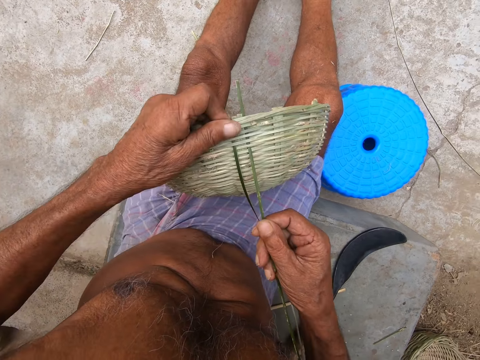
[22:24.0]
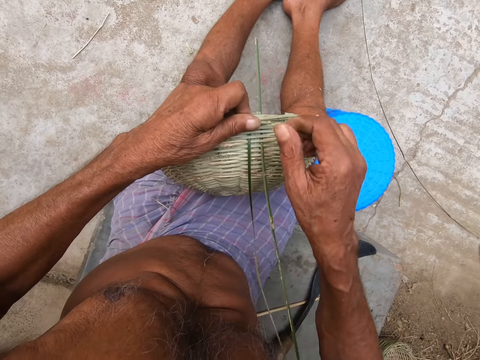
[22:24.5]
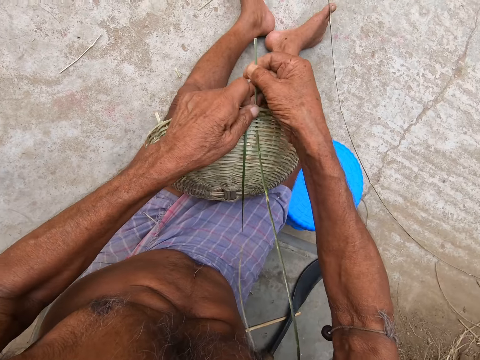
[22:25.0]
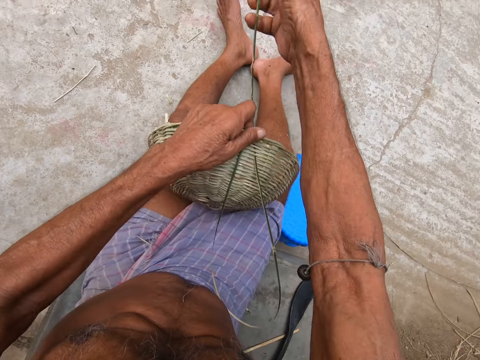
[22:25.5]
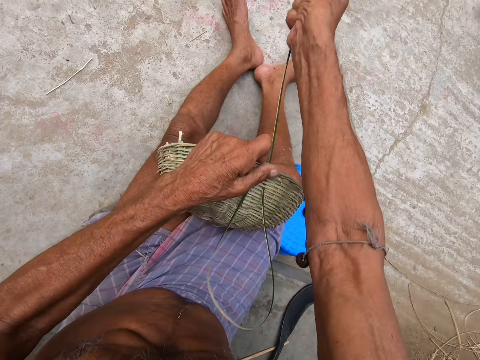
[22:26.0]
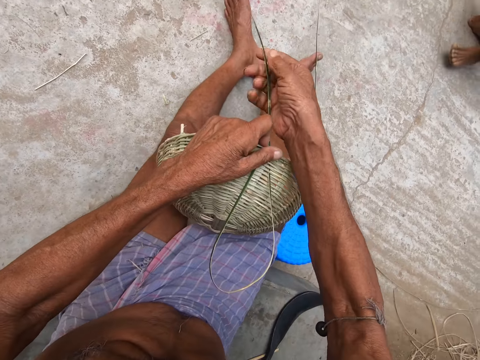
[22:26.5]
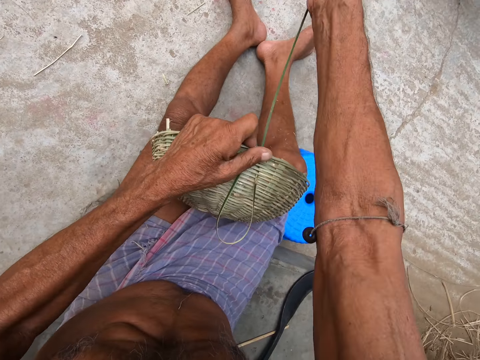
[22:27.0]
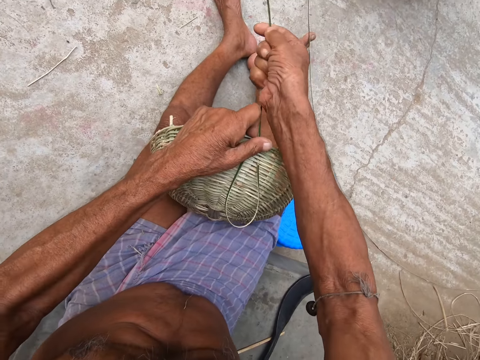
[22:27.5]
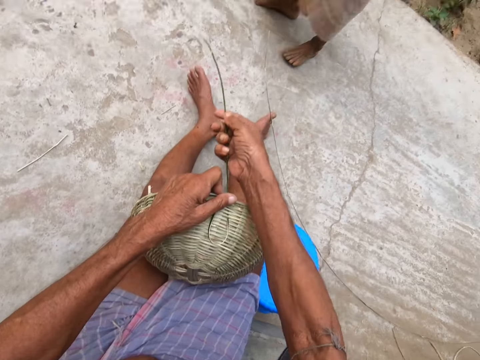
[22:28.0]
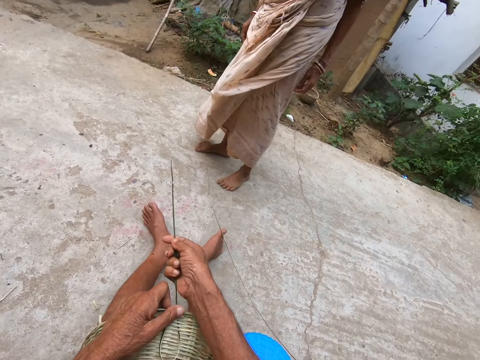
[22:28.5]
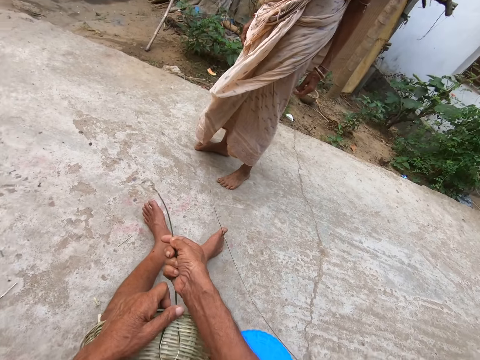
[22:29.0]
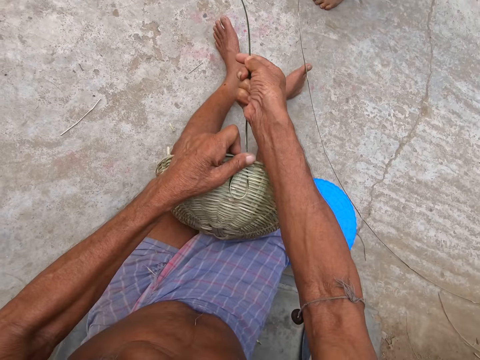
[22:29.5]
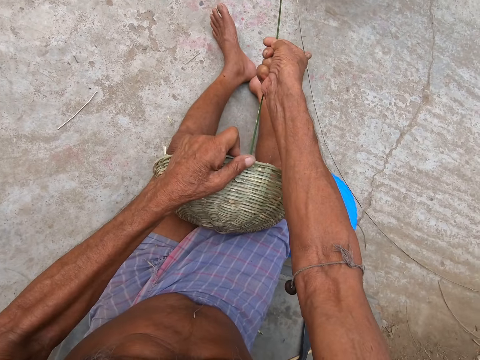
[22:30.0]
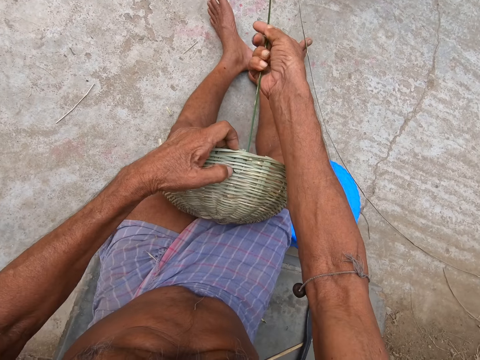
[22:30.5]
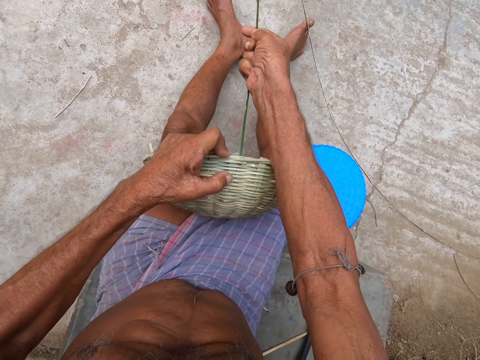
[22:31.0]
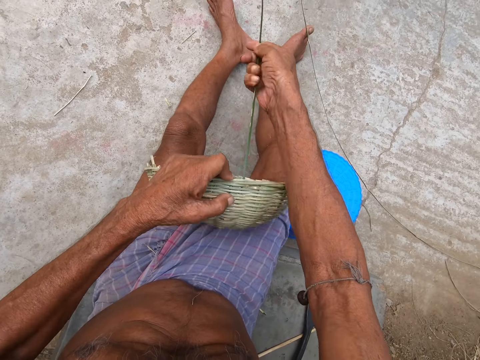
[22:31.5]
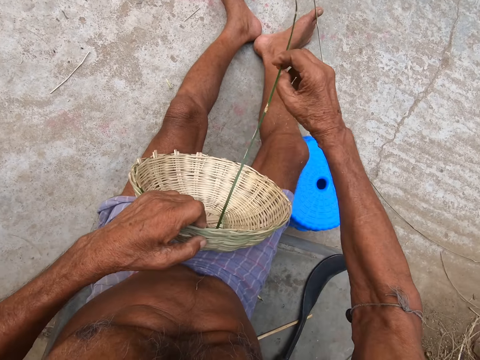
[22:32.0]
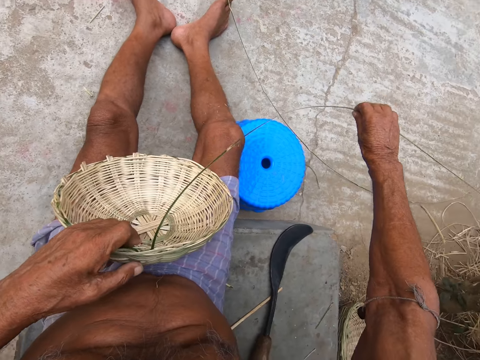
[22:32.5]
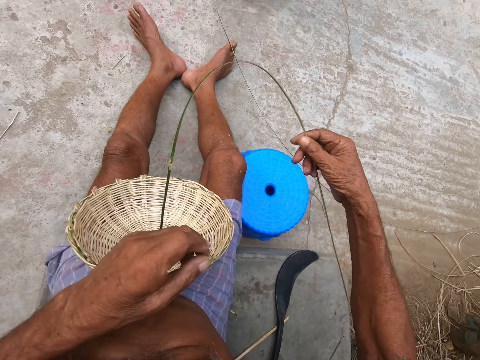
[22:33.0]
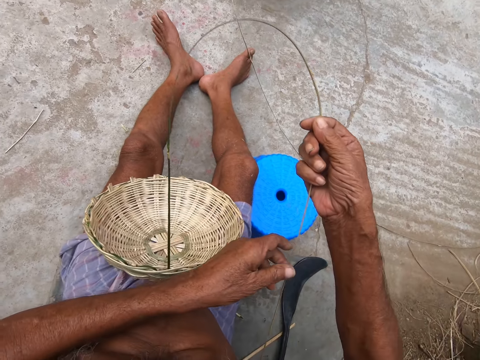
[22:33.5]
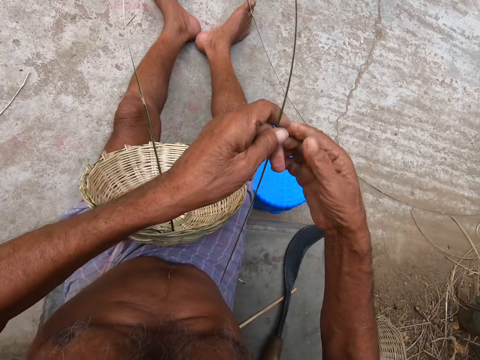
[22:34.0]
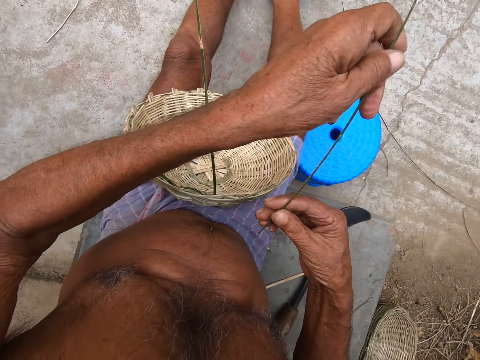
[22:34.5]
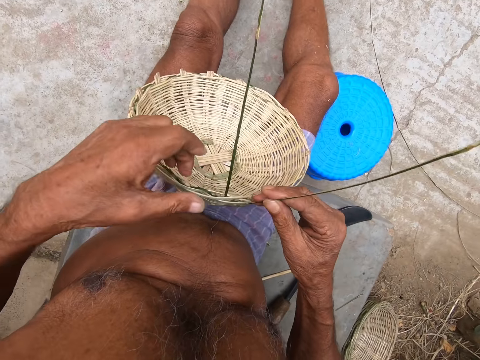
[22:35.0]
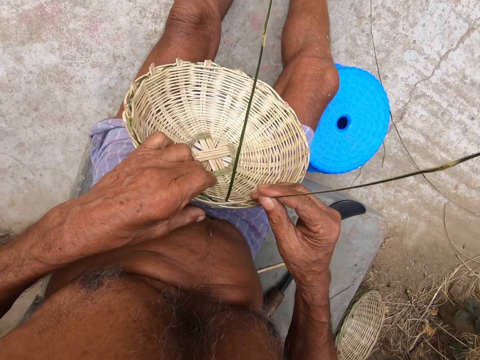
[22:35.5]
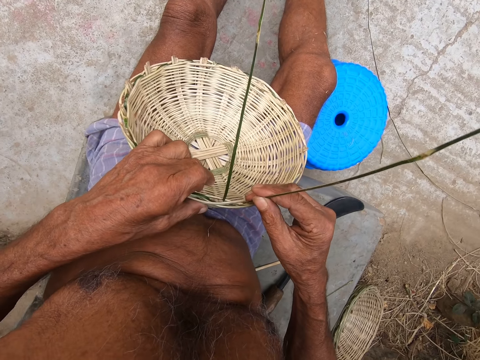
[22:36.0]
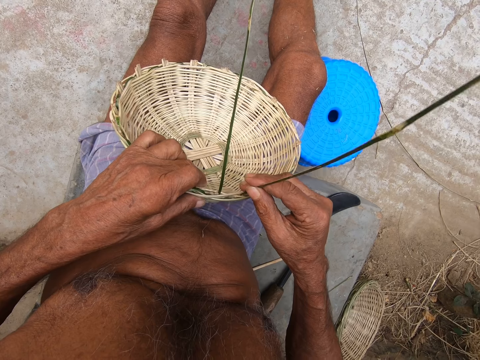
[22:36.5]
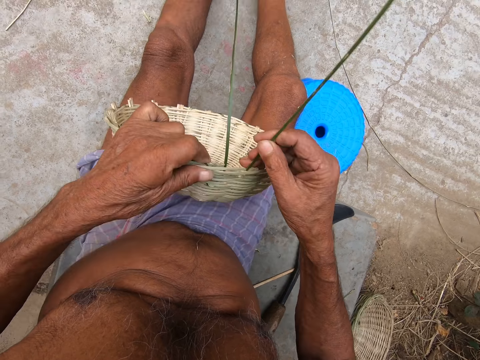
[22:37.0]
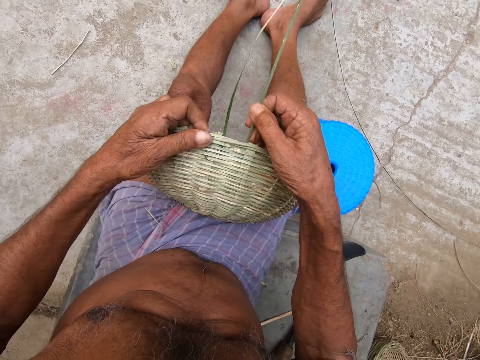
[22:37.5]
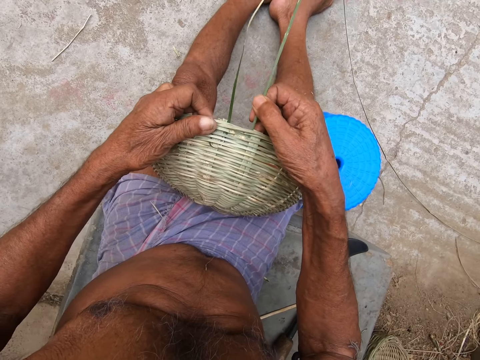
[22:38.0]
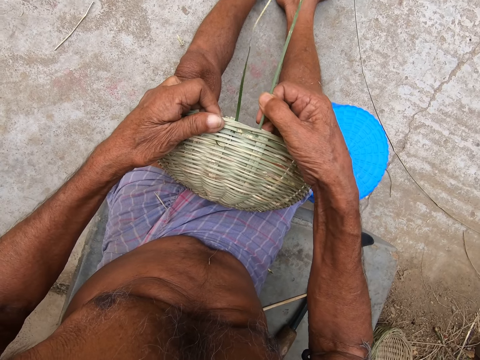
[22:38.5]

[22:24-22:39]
A woman converses with the camera wearer.

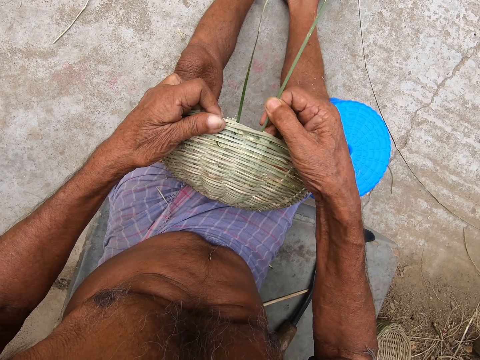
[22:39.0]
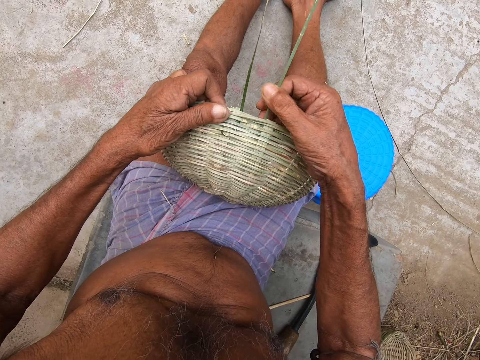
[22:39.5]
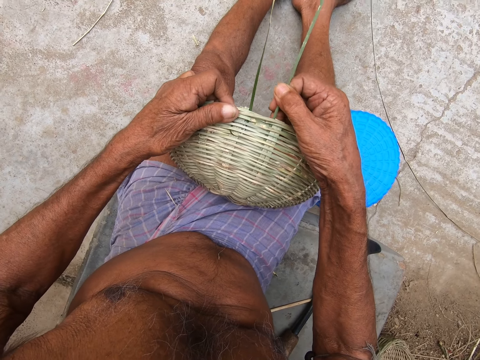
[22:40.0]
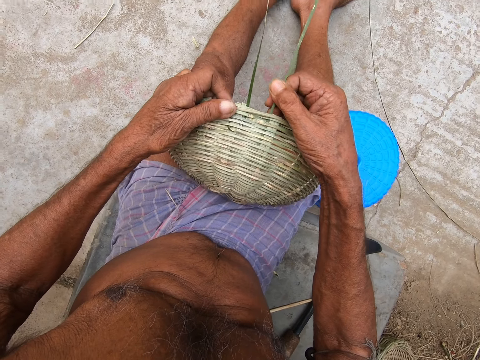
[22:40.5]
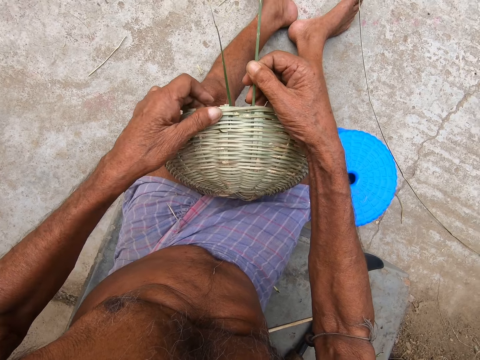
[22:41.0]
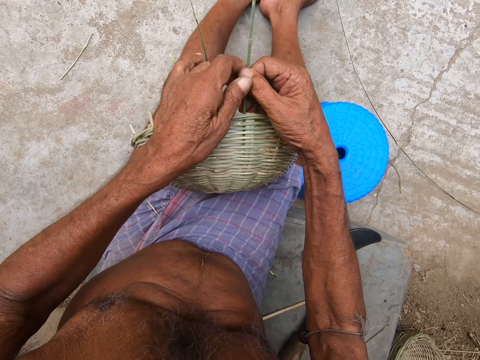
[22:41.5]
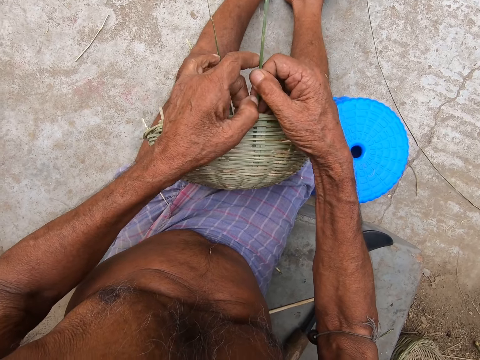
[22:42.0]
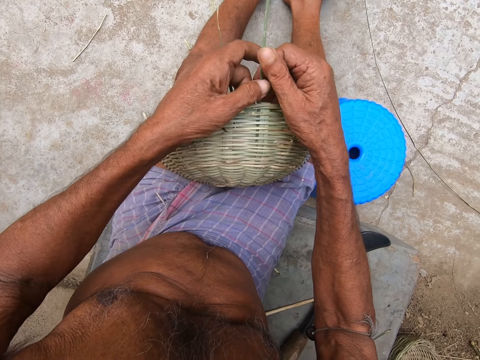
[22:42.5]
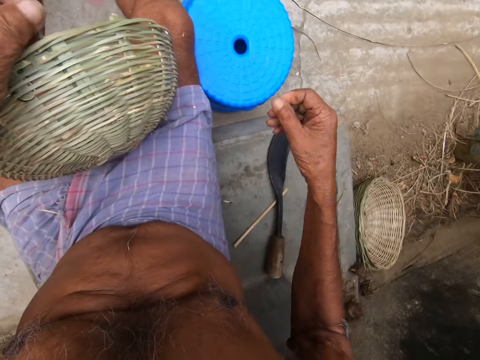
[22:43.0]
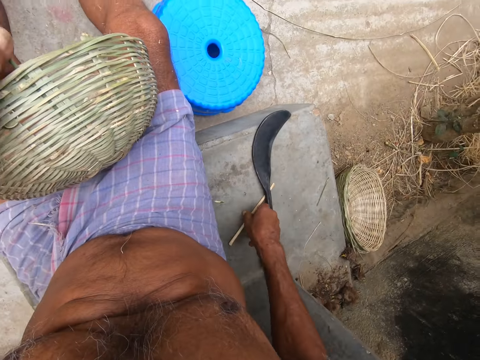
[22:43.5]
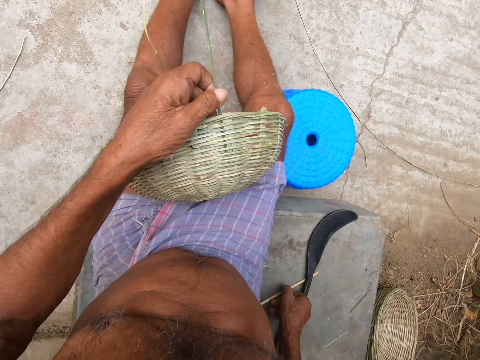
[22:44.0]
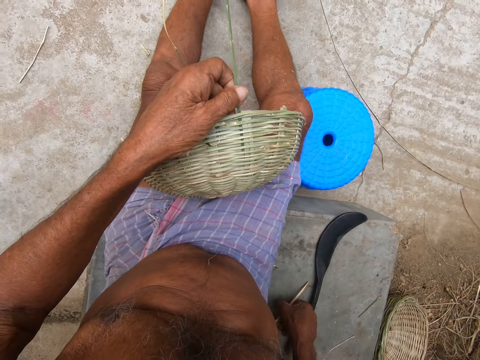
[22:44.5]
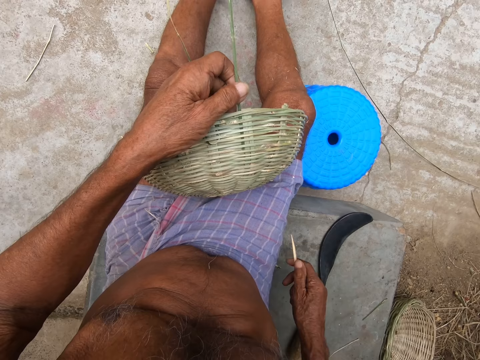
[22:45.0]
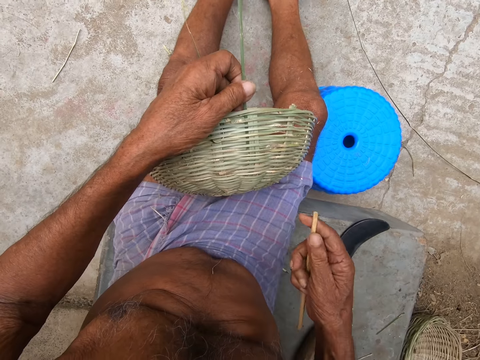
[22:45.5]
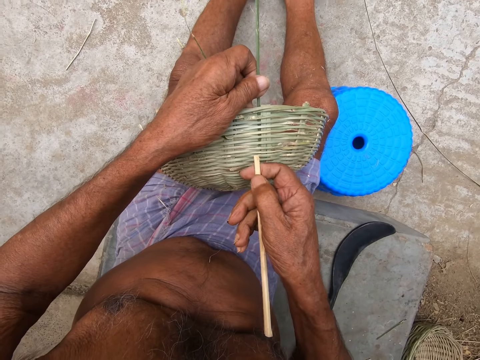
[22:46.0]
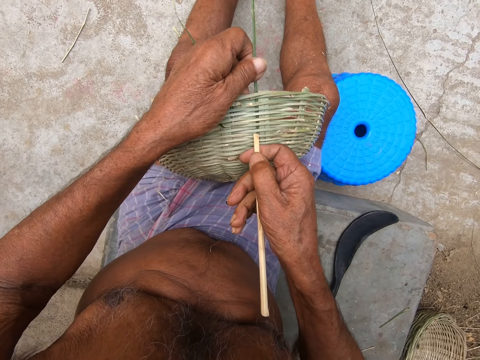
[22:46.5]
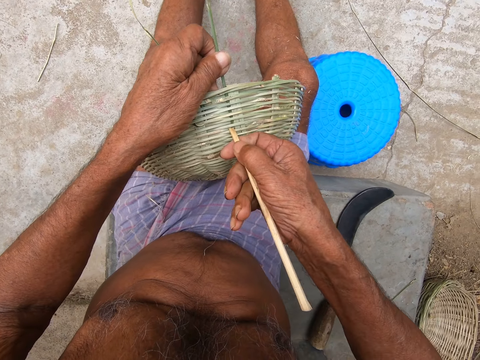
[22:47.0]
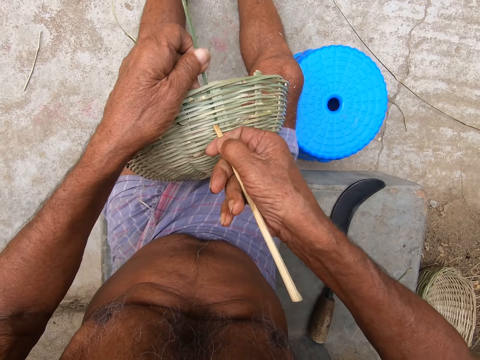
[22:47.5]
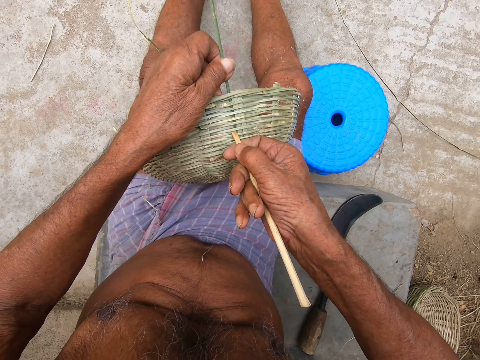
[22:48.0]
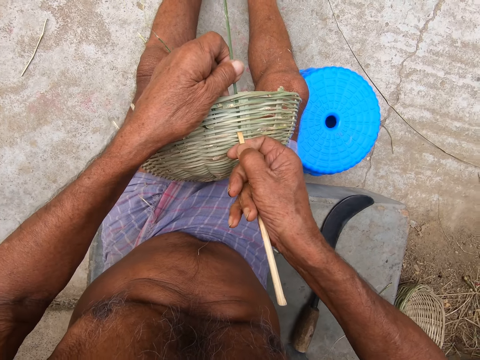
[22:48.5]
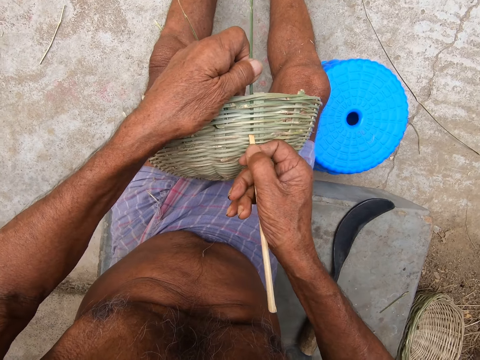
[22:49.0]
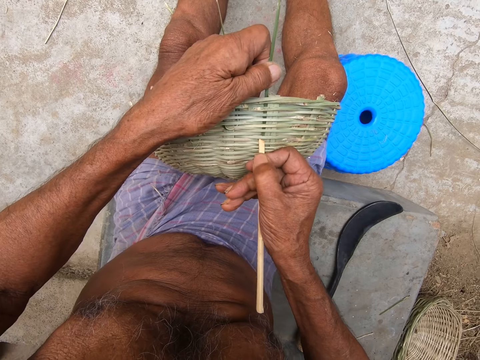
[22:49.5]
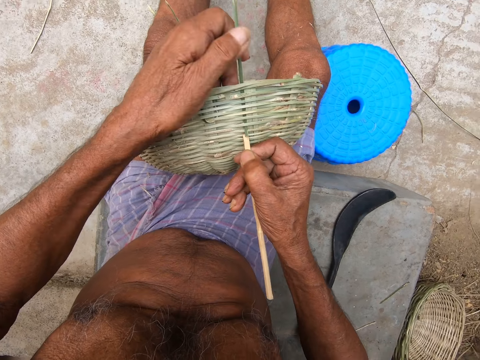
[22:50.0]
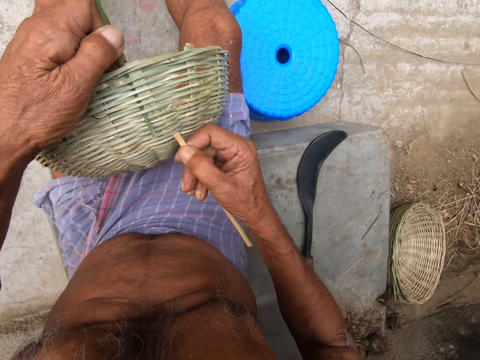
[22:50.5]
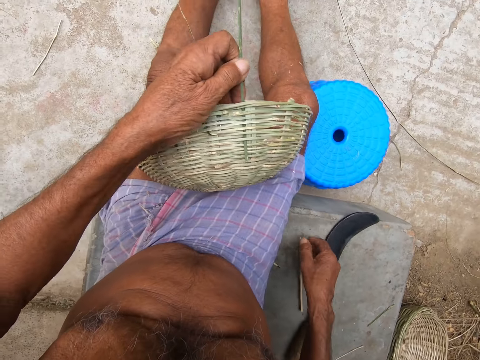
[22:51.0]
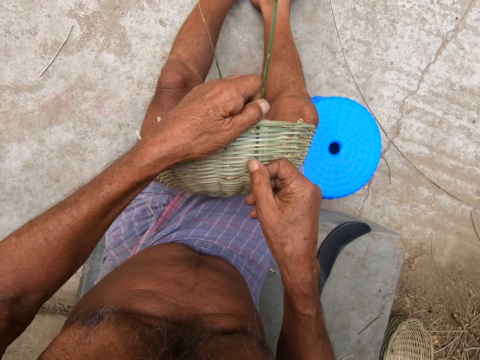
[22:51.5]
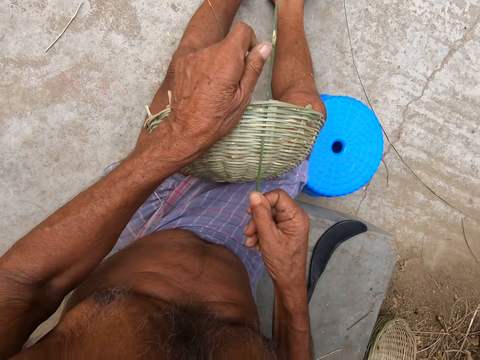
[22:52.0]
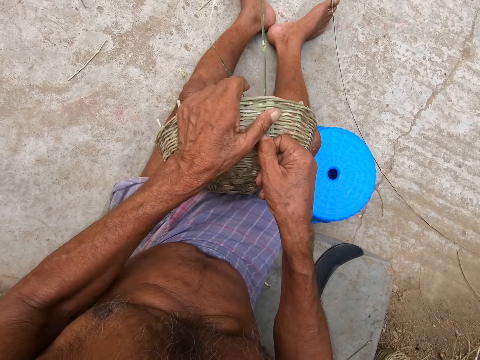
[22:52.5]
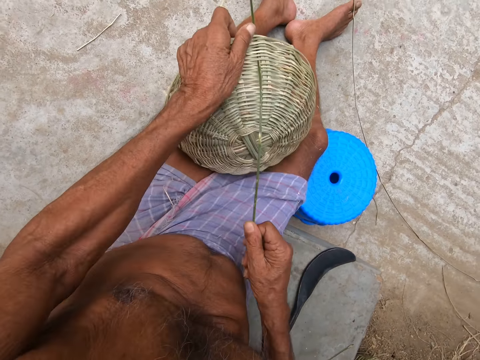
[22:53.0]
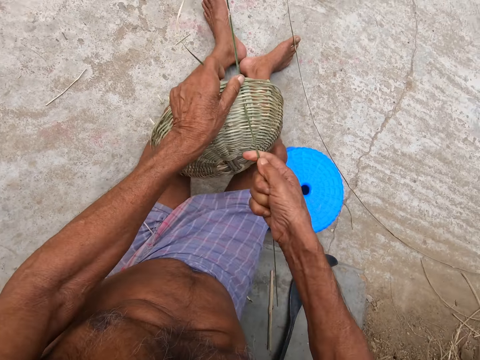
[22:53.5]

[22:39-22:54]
The camera wearer picks up a bamboo slat from the pavement with his right hand. He adjusts the basket in his left hand on his lap with the bamboo slat in his right hand. He drops the bamboo slat in his right hand on the pavement. He weaves the basket with a bamboo strip in his hands.
